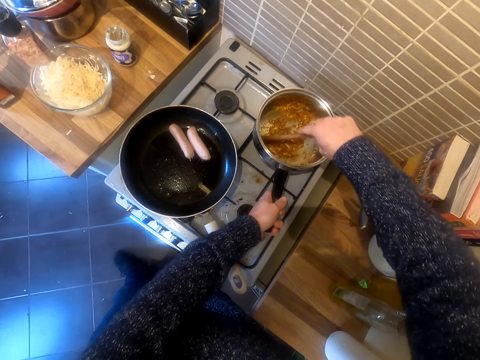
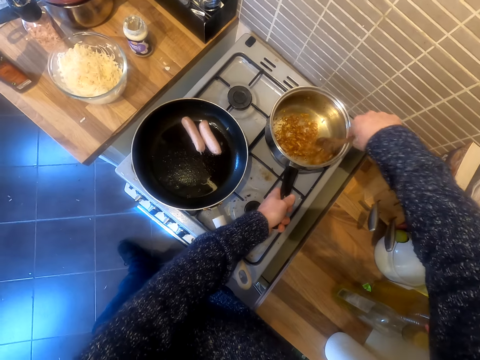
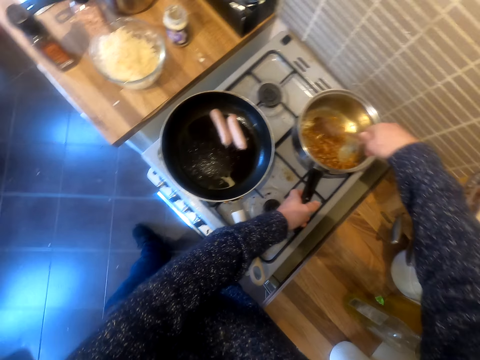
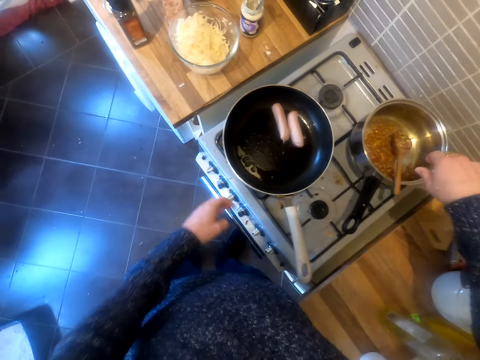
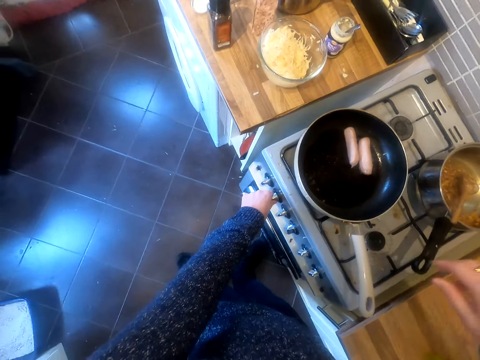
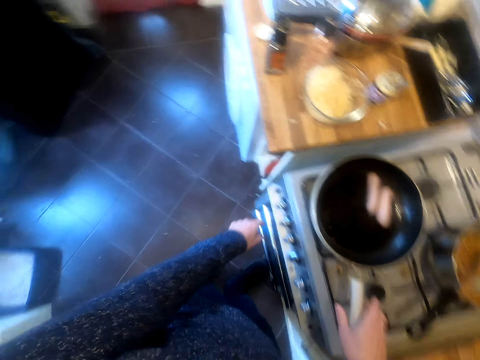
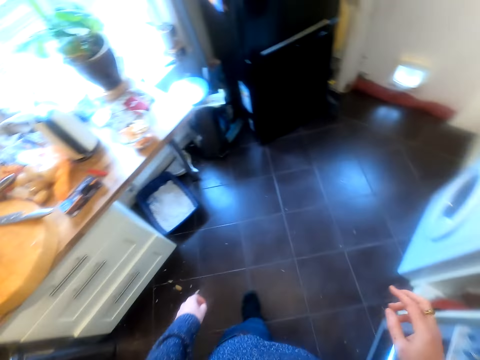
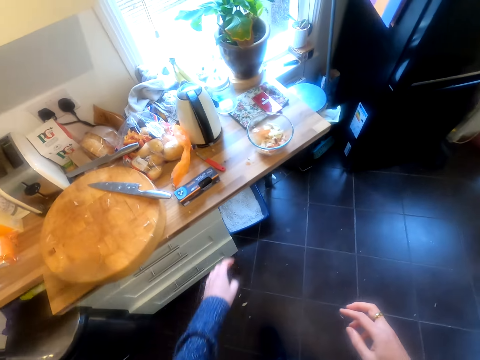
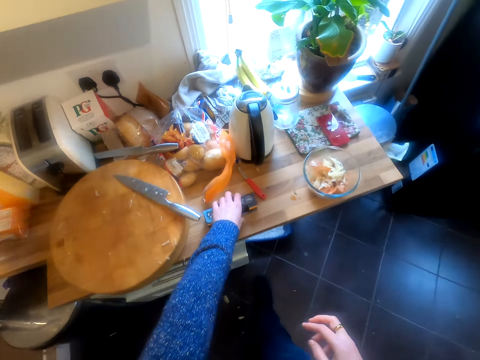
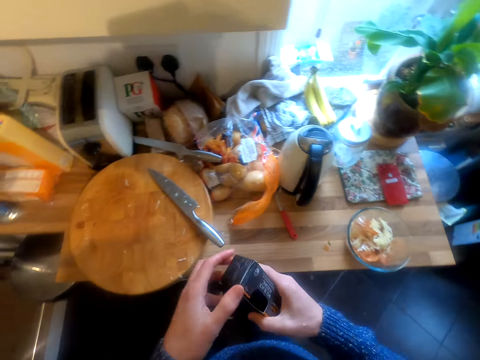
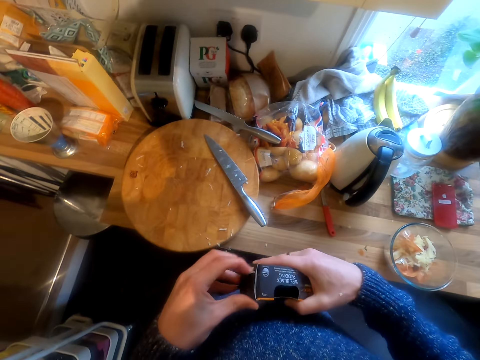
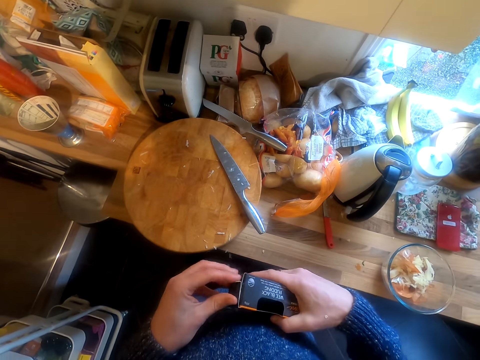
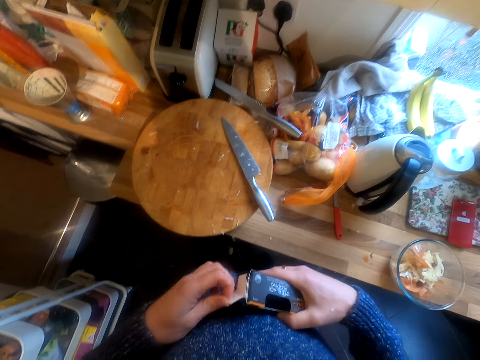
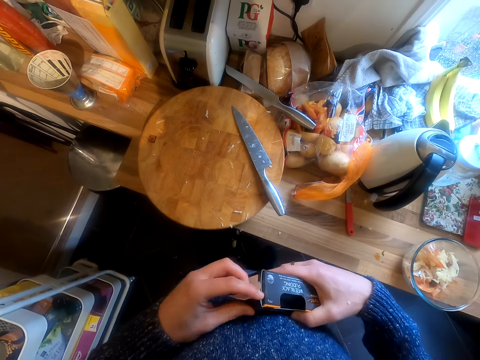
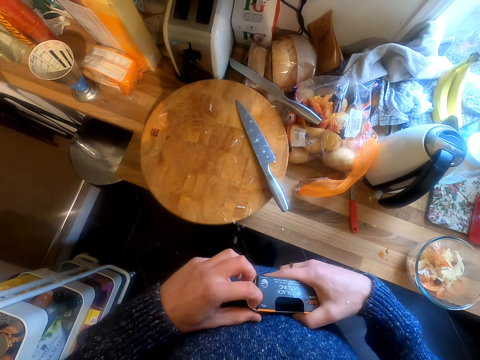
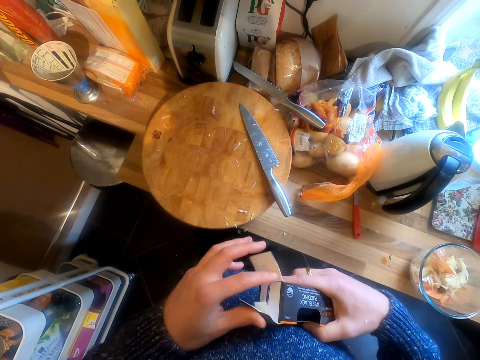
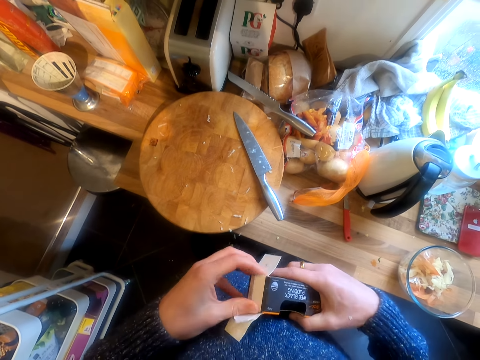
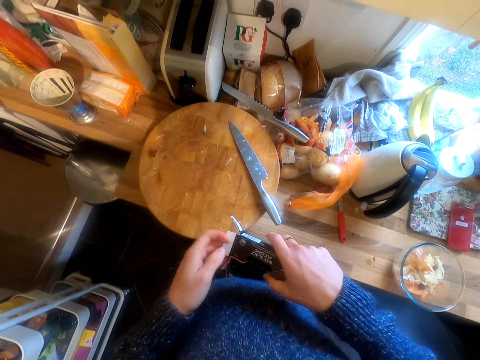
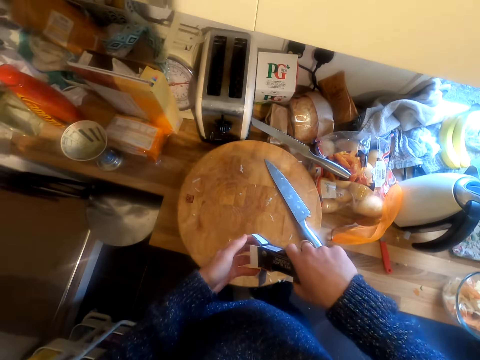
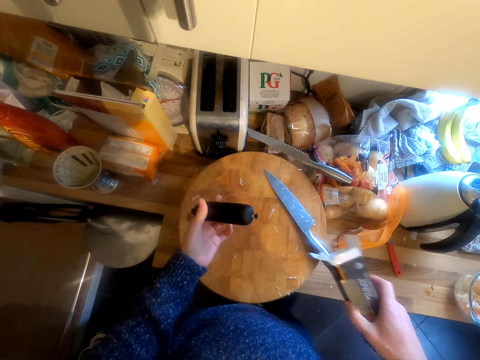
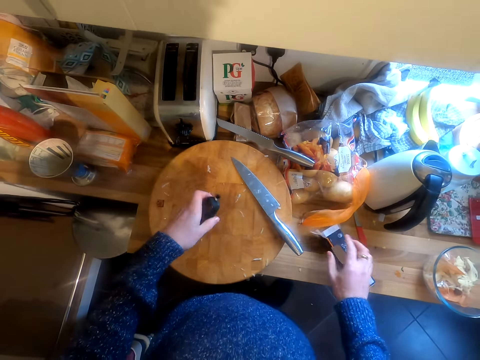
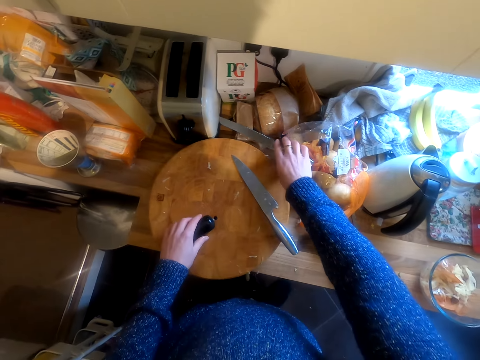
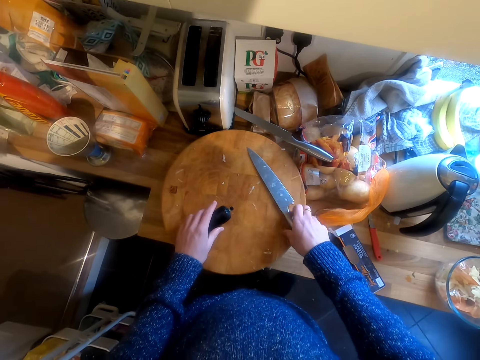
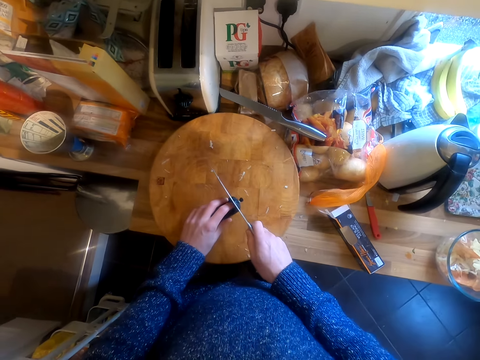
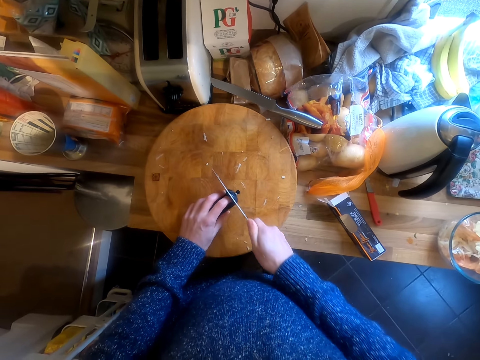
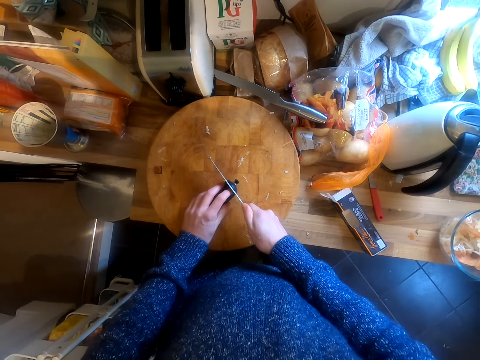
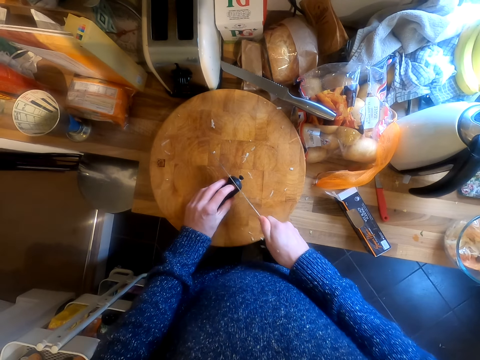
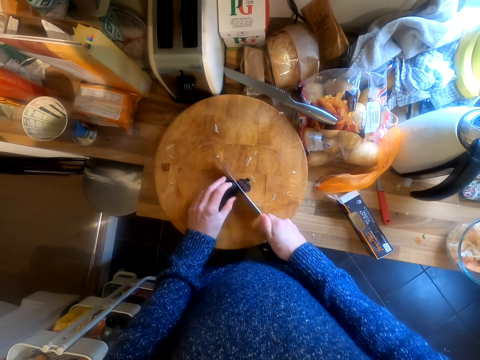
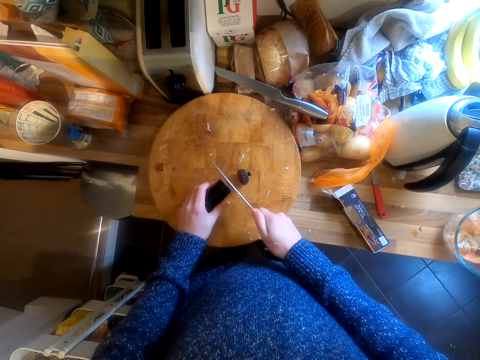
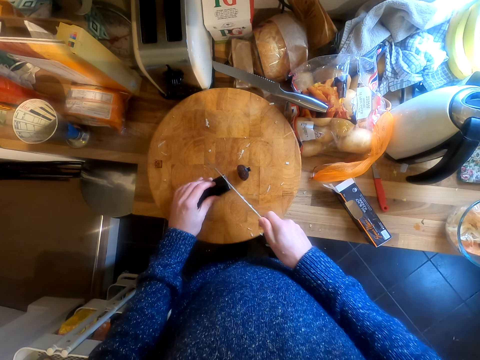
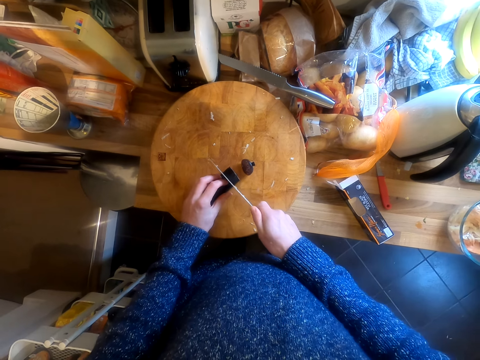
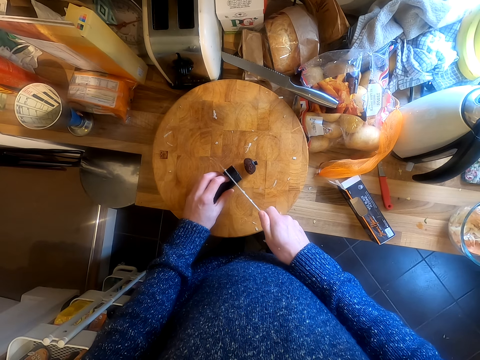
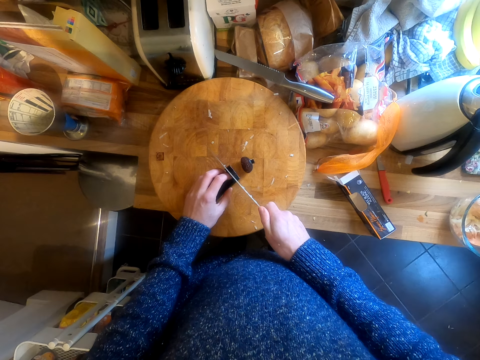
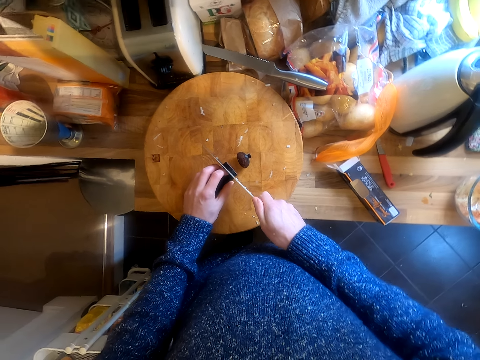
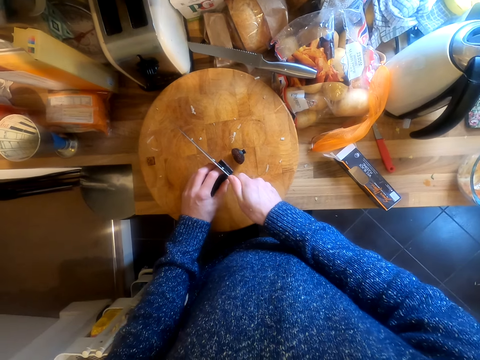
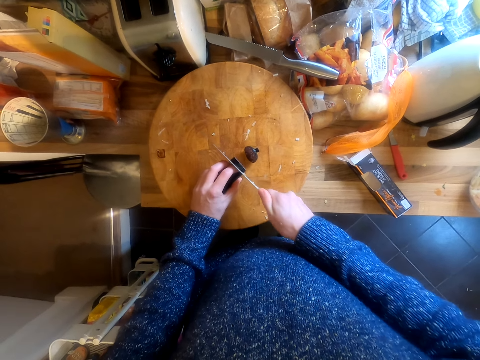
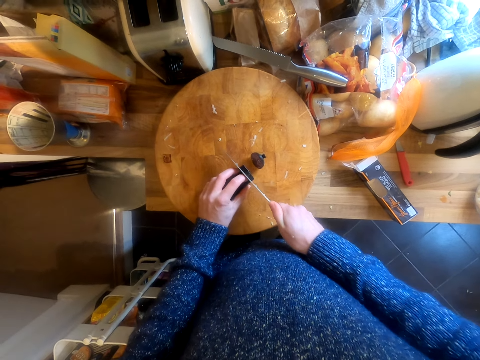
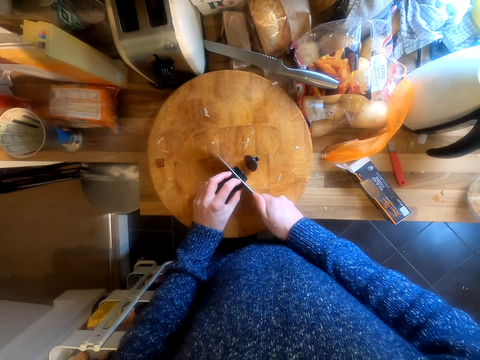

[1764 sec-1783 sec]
The camera wearer puts off the gas. They make a step. They pick up the box. They open a packet. They pick up the knife. They cut something into pieces. They cut it into pieces again.

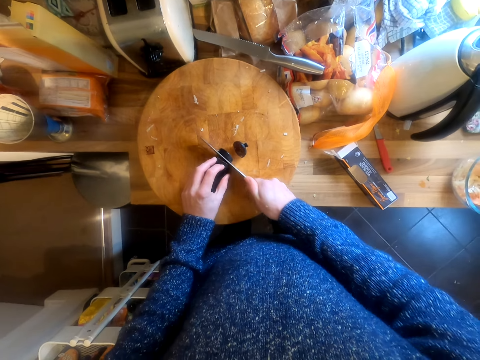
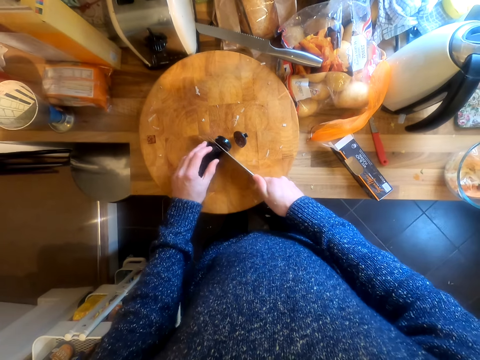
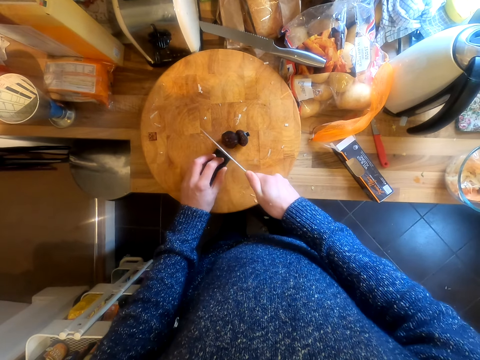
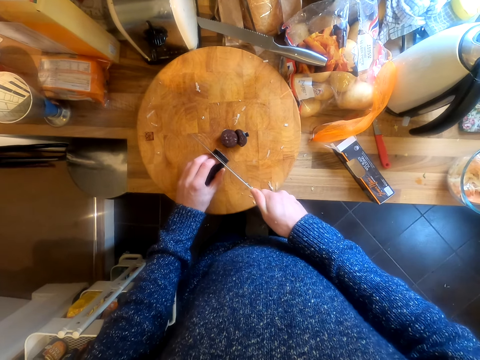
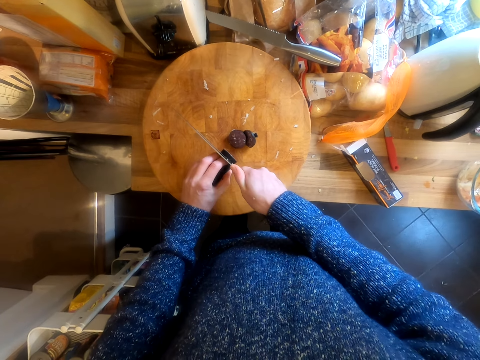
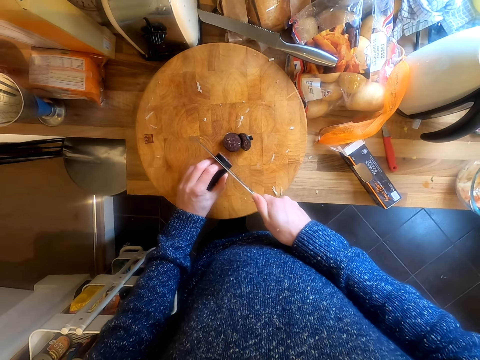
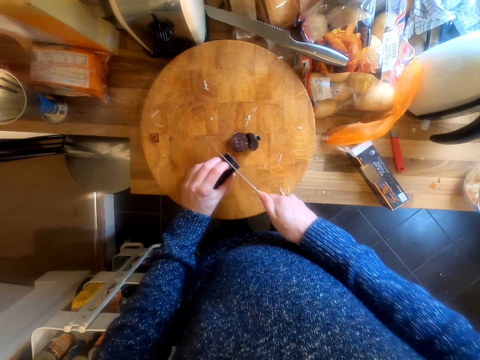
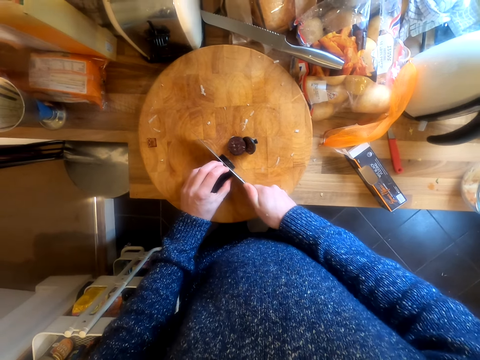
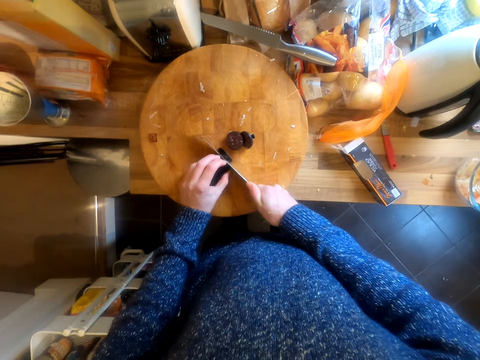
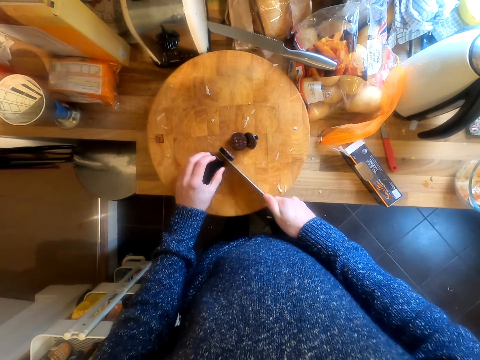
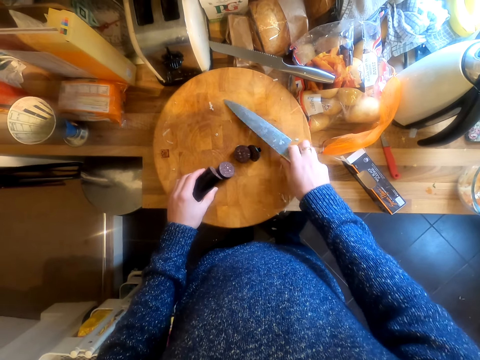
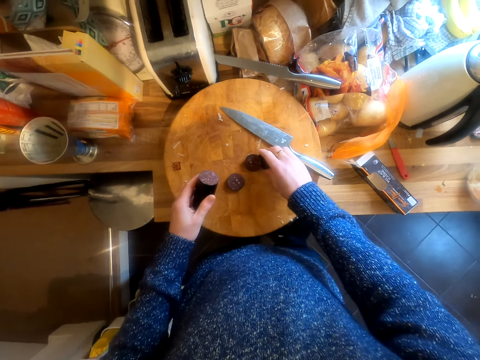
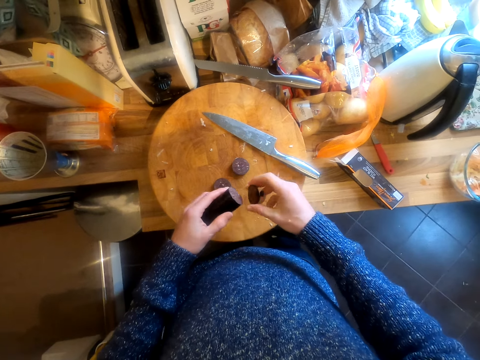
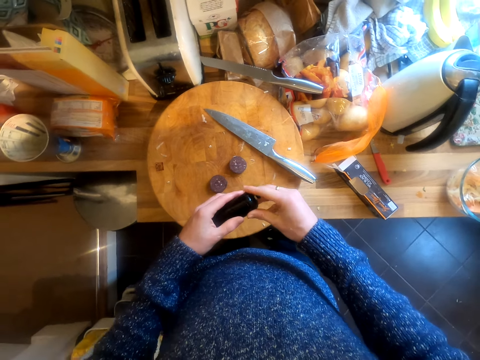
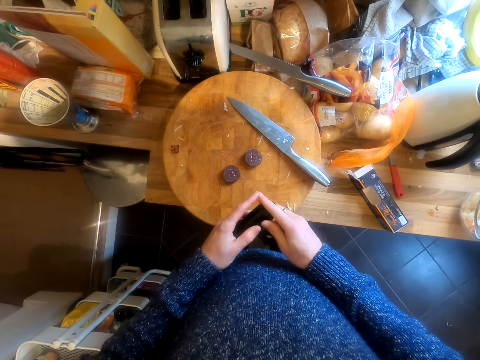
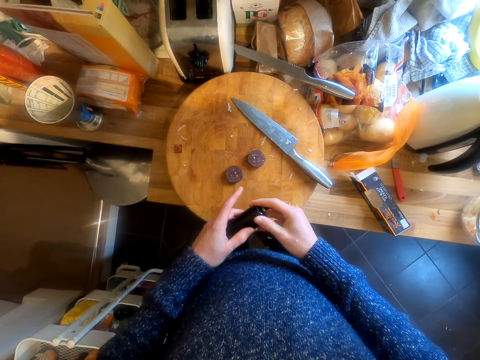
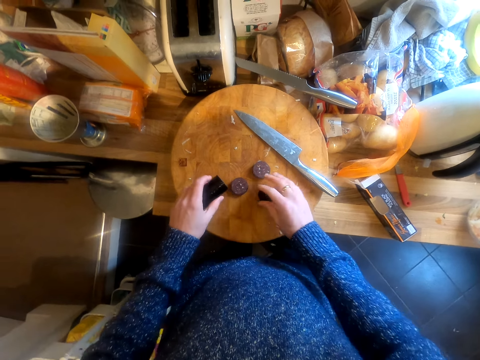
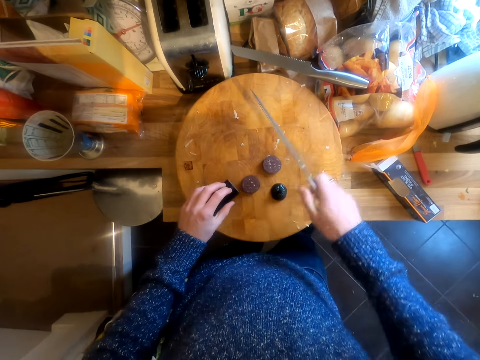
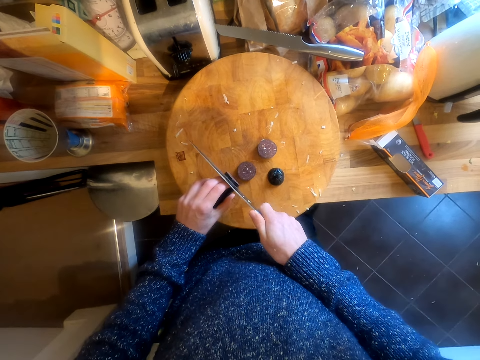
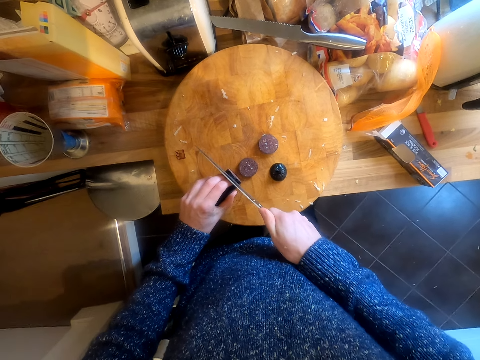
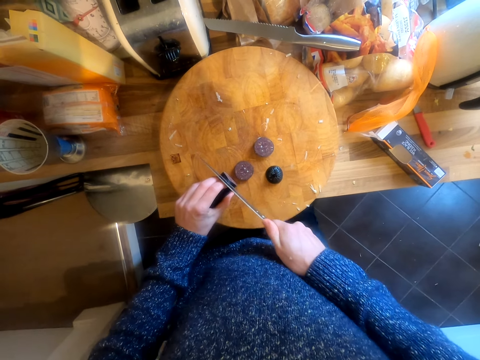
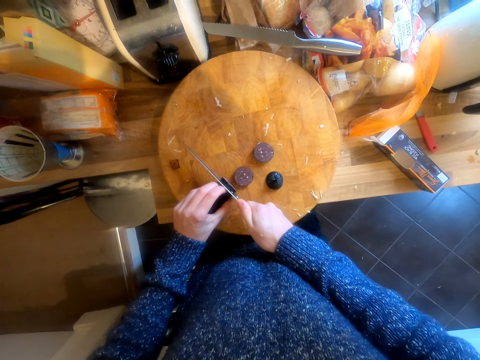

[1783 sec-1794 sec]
The camera wearer puts the knife down. They cut something into pieces.
